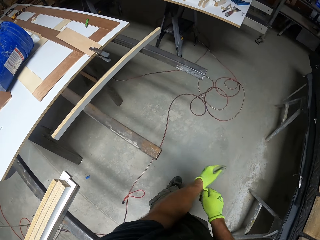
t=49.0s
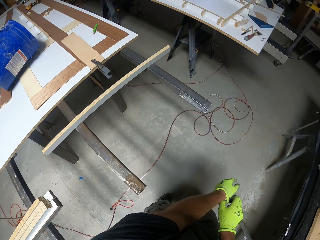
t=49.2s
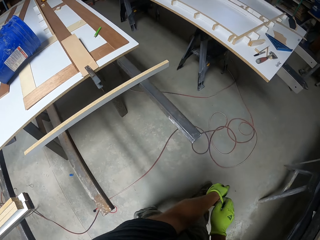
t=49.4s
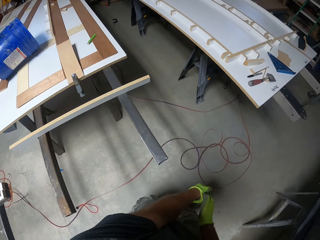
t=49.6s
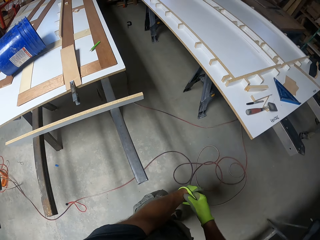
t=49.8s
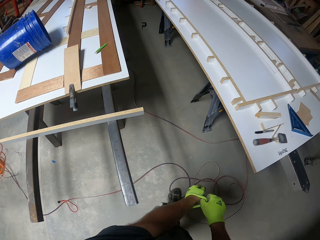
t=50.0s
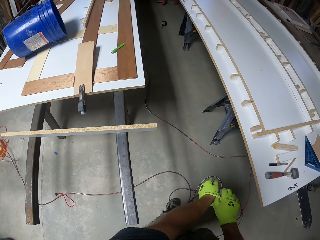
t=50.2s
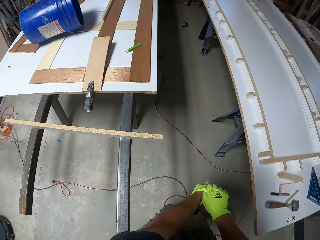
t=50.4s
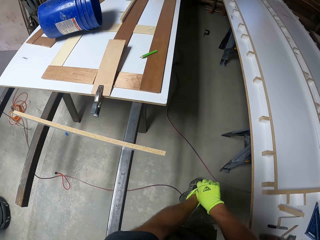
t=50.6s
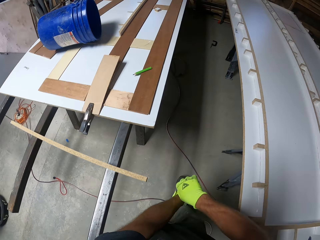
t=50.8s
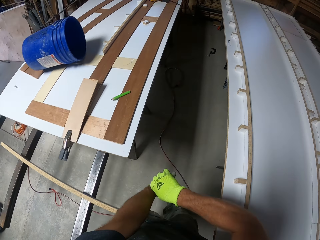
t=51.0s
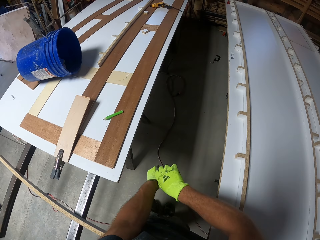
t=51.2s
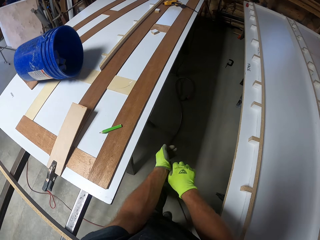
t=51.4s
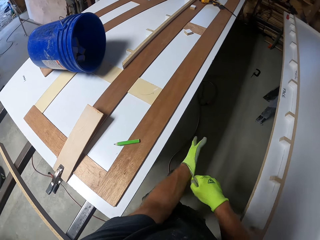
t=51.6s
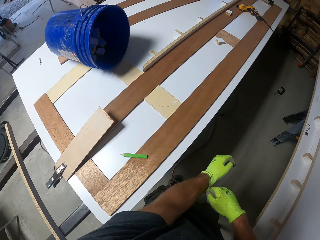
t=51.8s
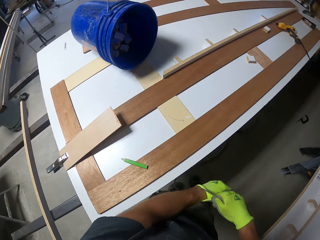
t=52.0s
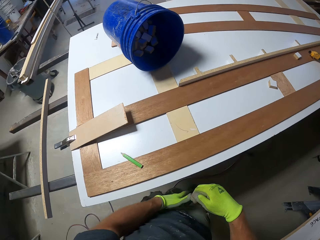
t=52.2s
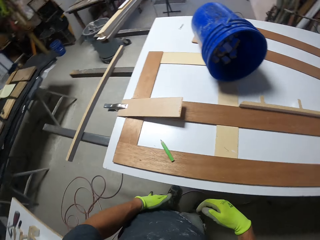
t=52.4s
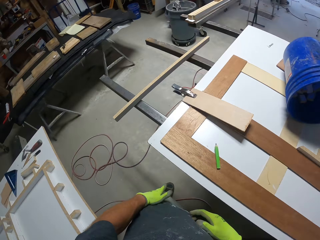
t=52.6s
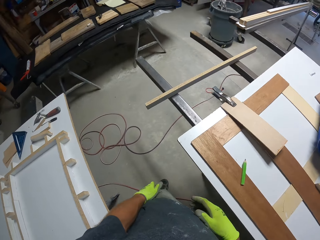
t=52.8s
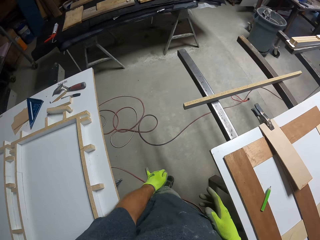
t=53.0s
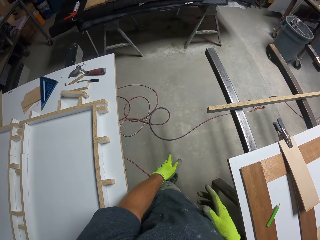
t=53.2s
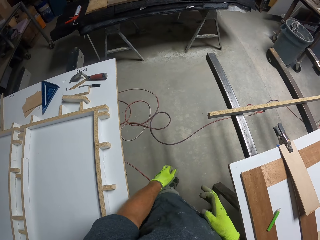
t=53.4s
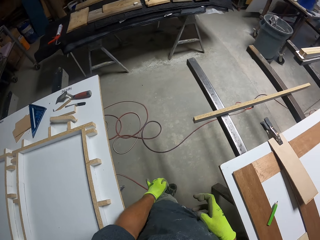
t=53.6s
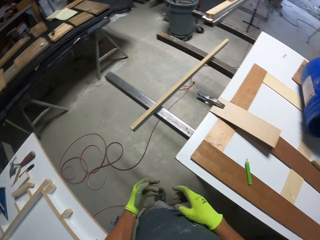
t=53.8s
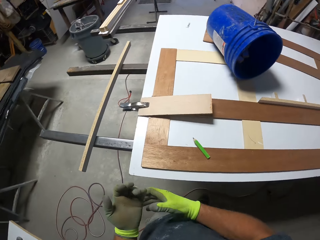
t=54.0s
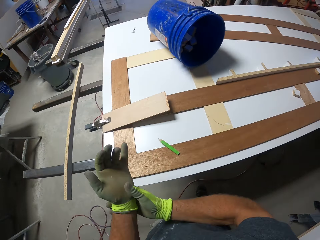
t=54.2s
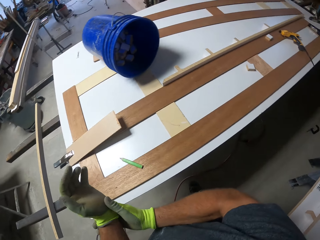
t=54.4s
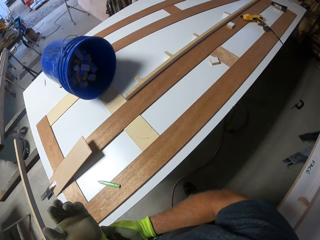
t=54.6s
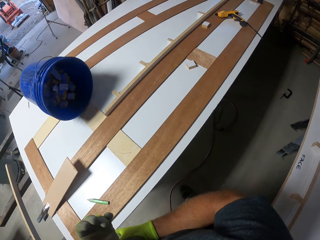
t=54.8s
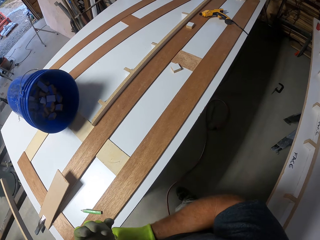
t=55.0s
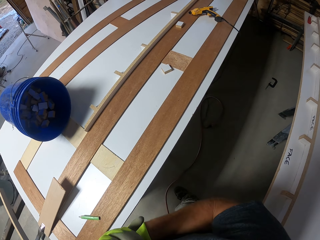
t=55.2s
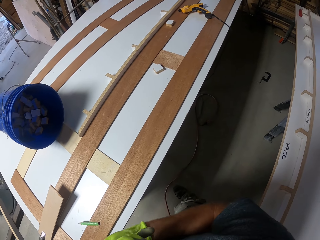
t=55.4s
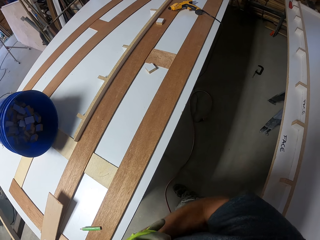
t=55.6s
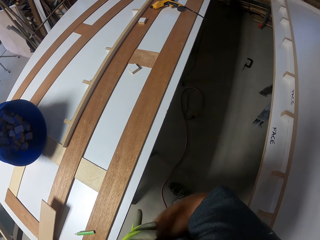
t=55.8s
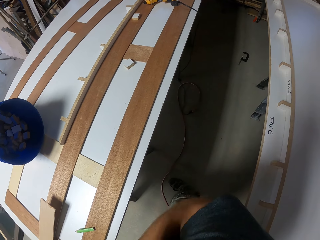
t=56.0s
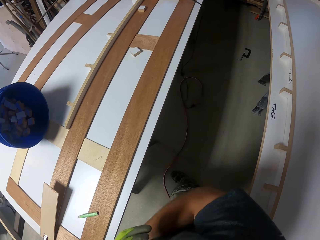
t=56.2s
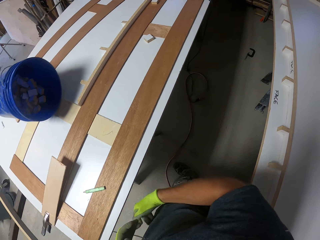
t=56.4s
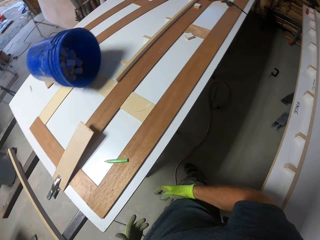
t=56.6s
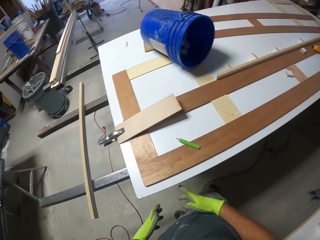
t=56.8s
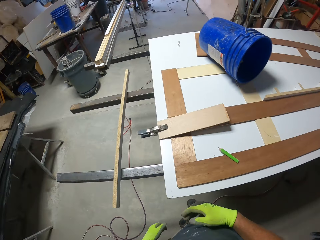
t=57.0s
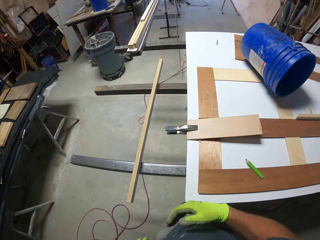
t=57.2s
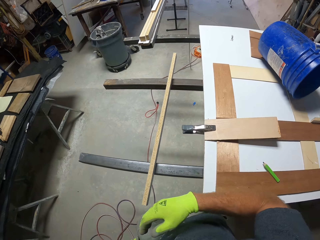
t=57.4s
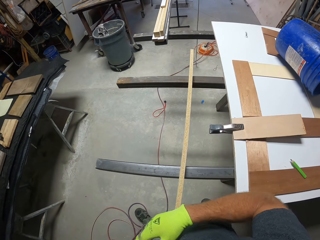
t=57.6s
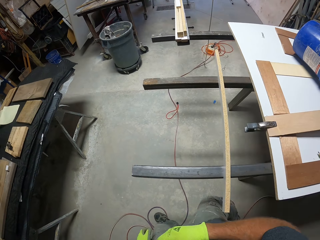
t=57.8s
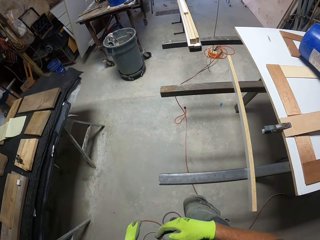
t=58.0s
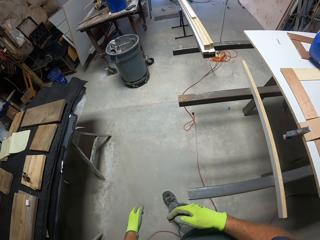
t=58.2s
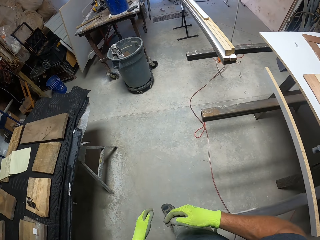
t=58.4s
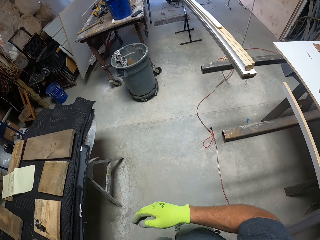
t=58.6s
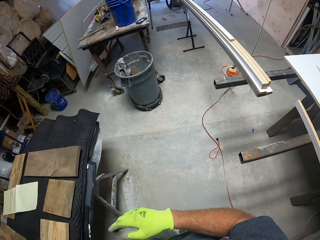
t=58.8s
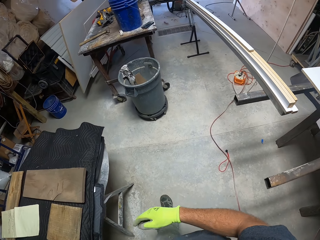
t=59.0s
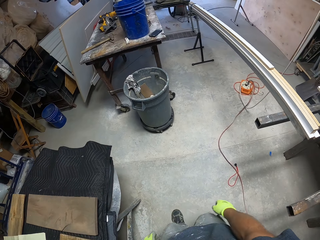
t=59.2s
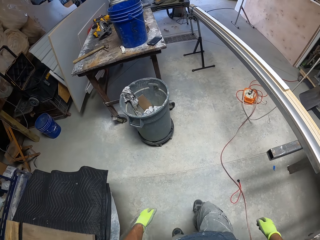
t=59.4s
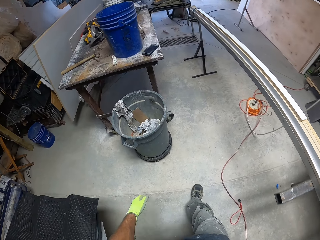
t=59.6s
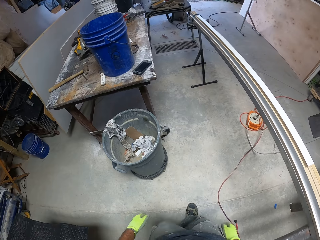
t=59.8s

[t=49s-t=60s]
The camera wearer walks in between tables. They adjust the gloves. They walk in the room.

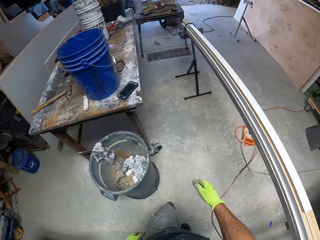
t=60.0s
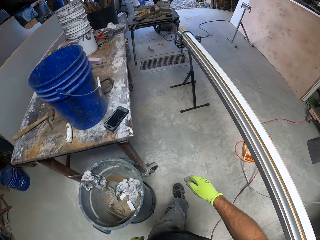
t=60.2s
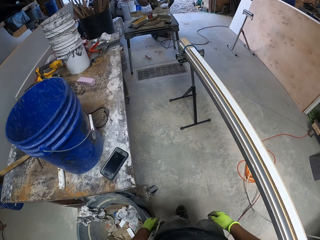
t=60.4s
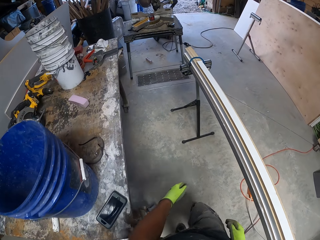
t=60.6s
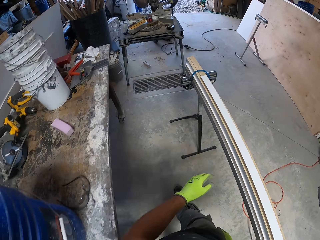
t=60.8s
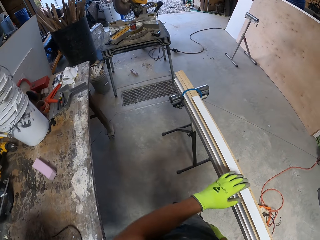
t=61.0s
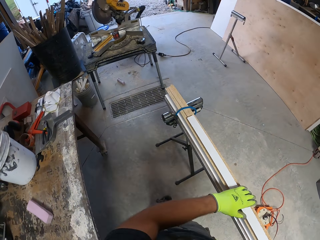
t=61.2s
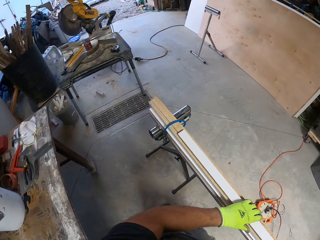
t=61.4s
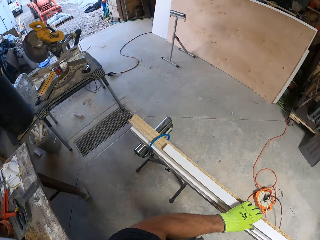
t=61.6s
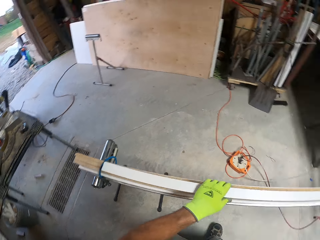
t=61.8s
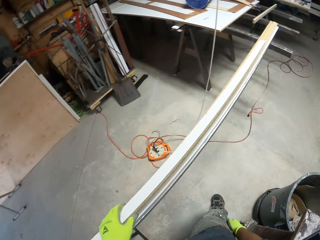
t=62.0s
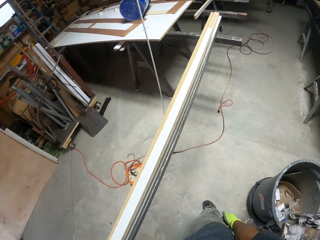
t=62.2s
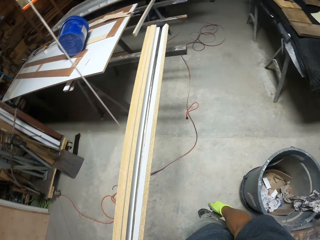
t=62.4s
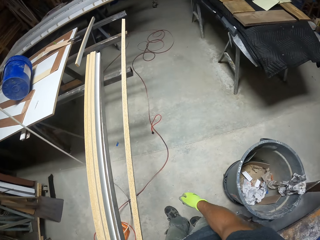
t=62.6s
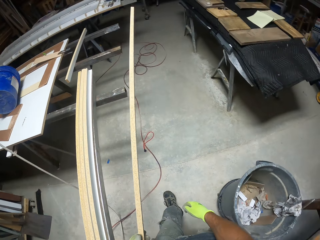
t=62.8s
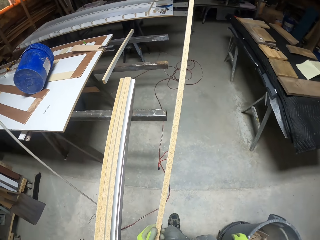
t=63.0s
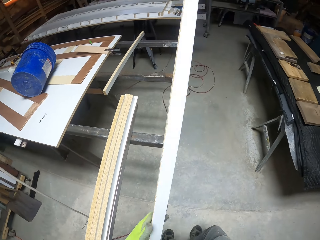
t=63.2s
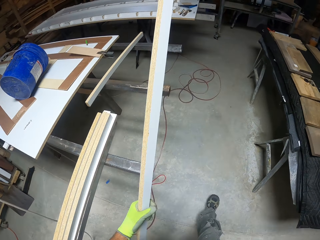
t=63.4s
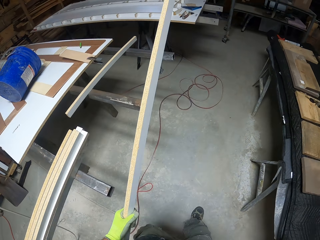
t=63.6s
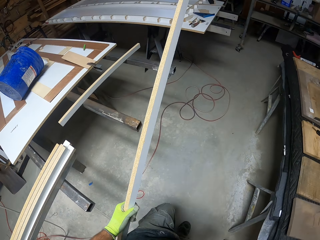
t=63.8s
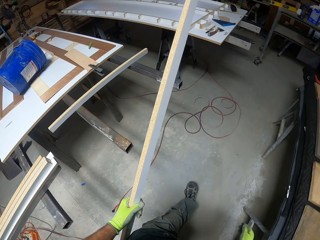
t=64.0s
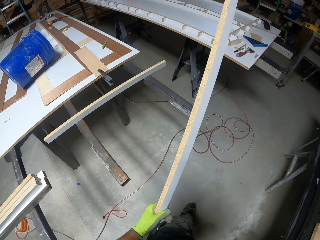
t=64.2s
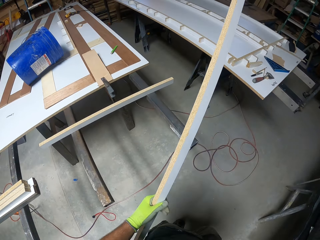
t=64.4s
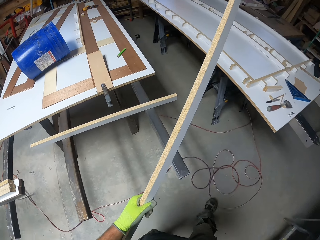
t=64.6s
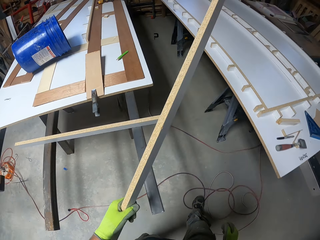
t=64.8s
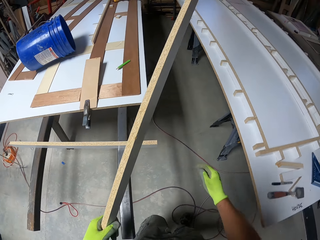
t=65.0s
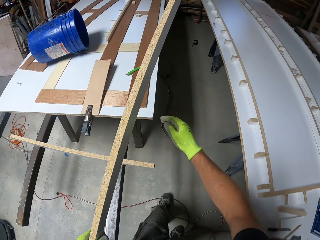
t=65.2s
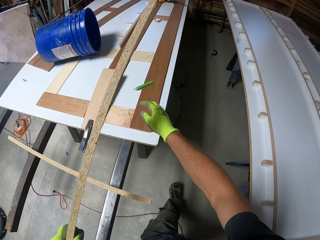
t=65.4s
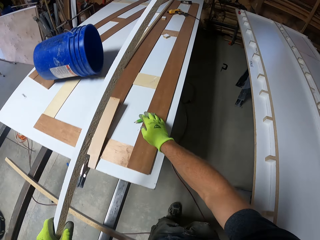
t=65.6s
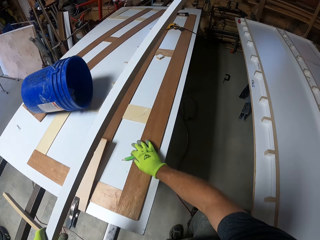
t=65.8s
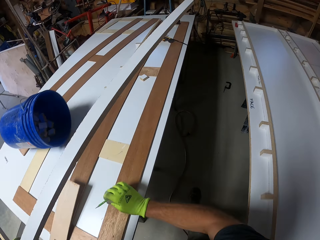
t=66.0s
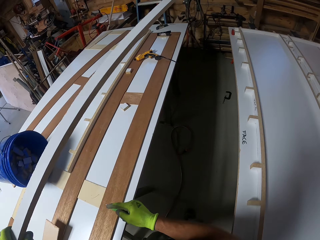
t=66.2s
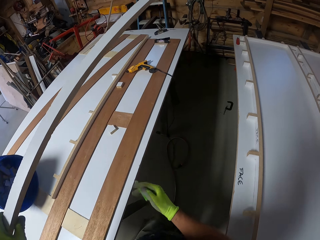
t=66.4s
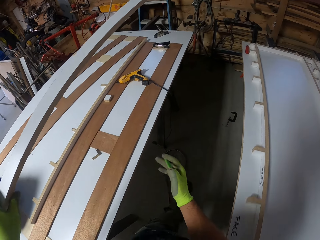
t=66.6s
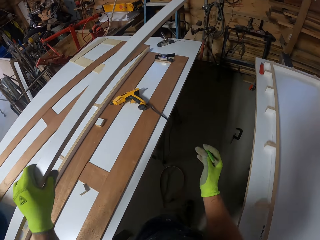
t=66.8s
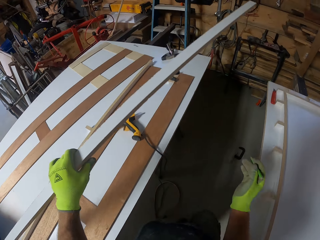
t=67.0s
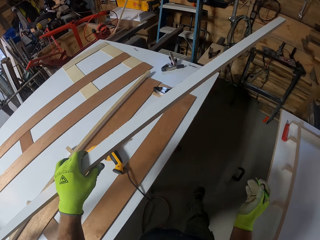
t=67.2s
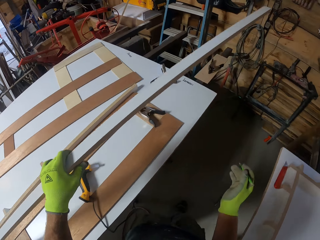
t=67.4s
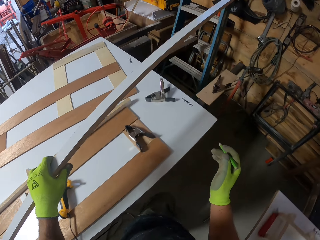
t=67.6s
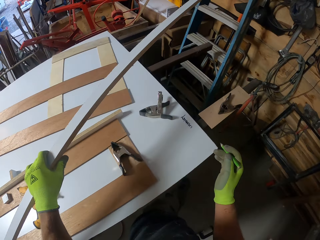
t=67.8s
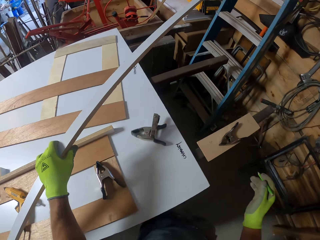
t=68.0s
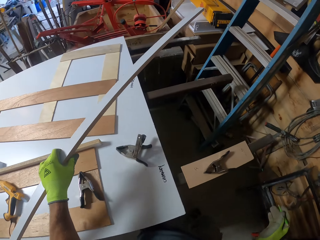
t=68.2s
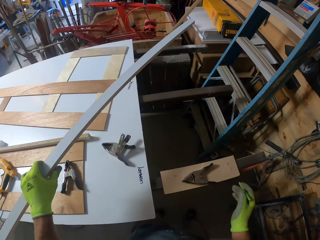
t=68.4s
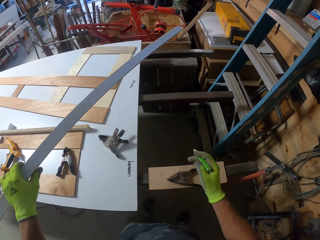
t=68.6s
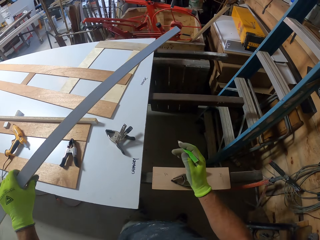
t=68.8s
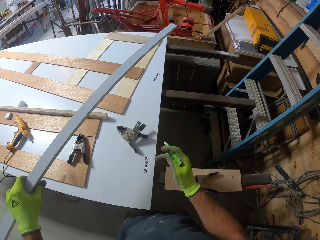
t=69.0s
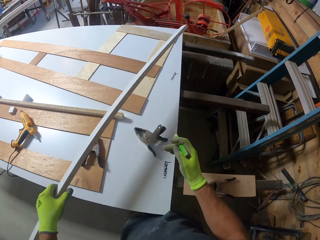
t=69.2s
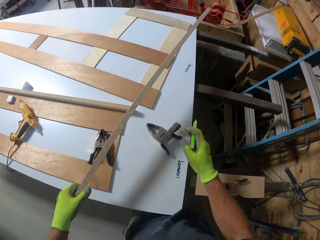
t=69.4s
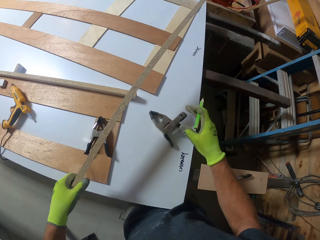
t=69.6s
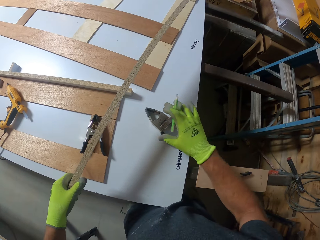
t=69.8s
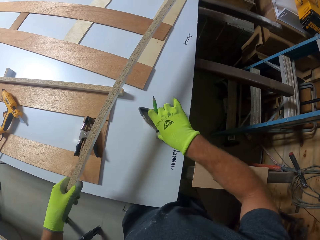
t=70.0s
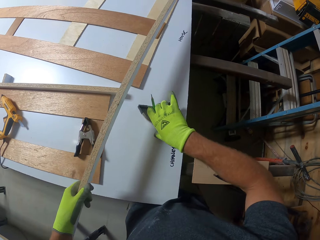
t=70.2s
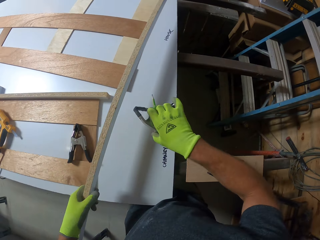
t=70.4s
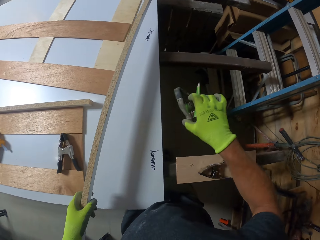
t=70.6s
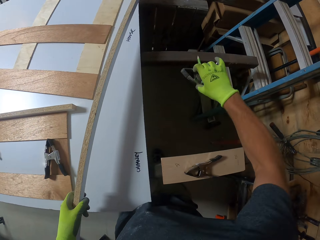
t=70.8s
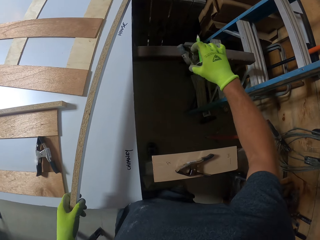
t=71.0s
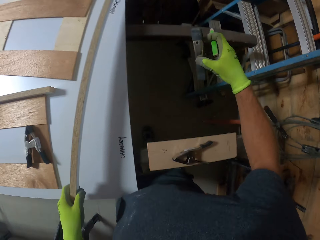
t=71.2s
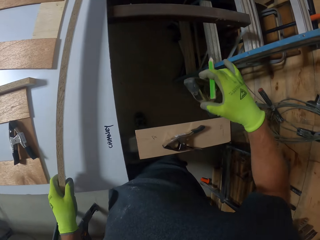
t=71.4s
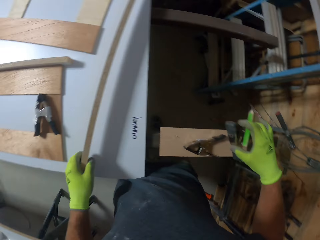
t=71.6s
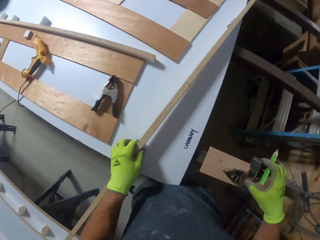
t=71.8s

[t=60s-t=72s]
The camera wearer picks up a piece of wood with his left hand. He walks in the room. He picks up a pencil on a table. He takes a clip on the table and moves the clipper on the table.
